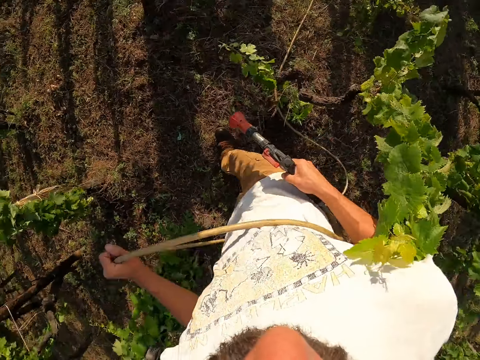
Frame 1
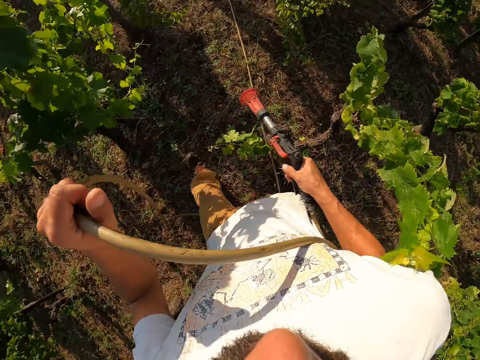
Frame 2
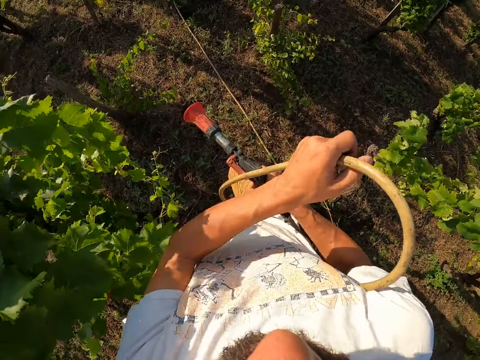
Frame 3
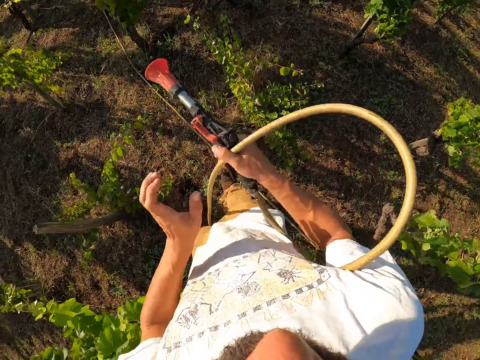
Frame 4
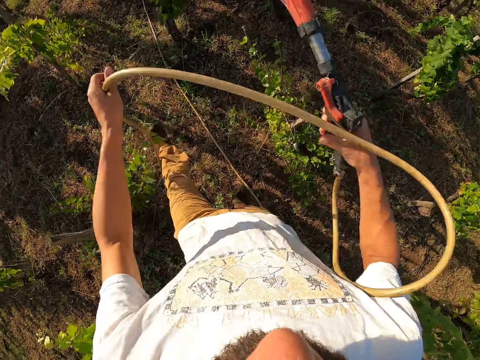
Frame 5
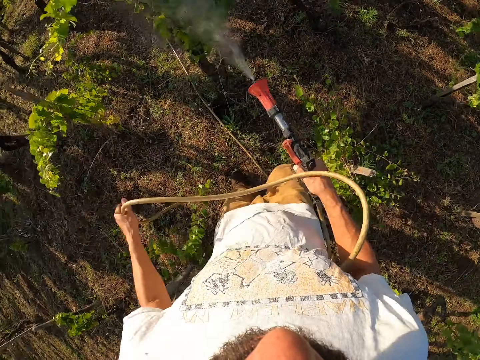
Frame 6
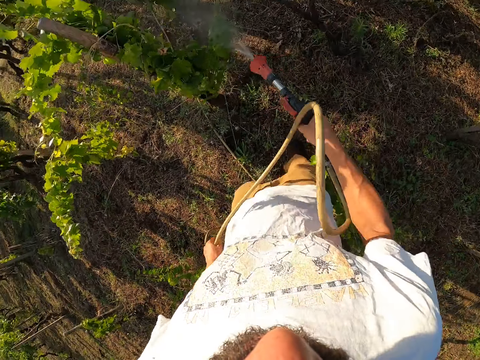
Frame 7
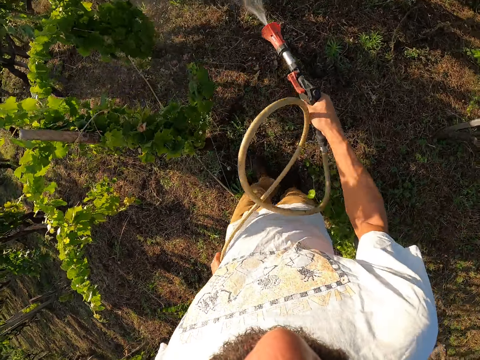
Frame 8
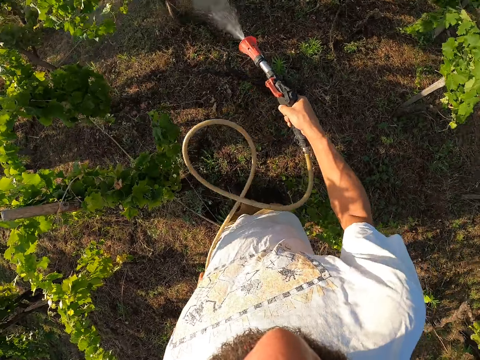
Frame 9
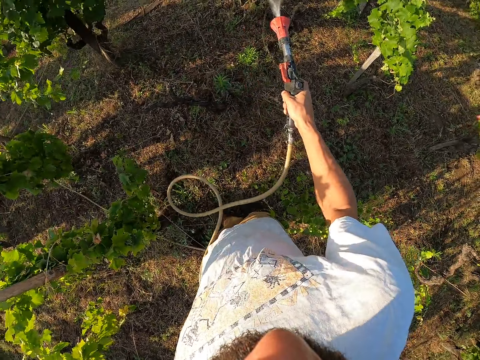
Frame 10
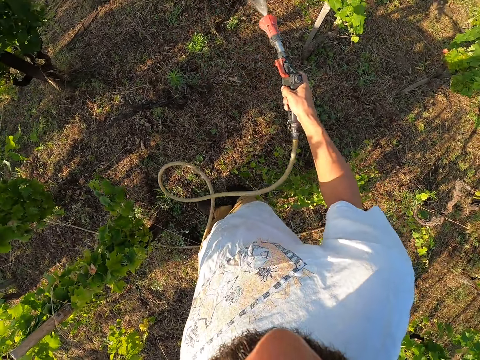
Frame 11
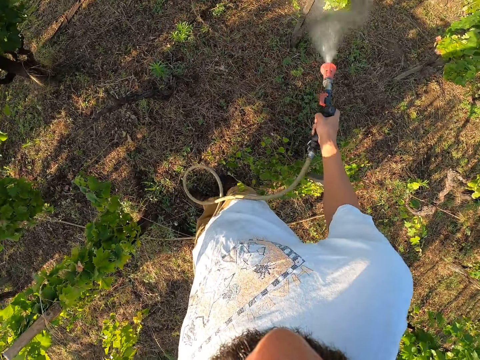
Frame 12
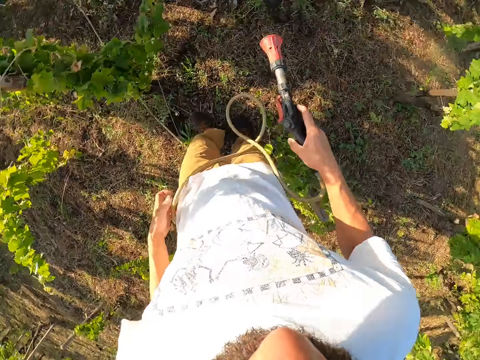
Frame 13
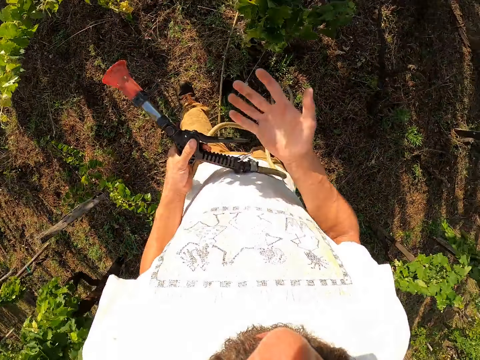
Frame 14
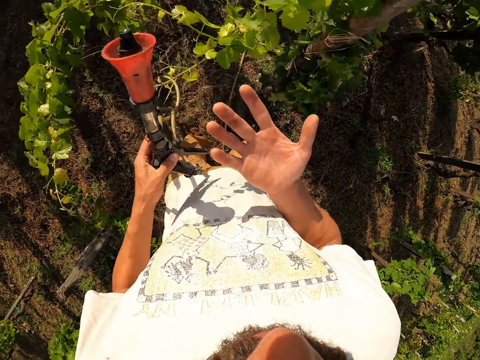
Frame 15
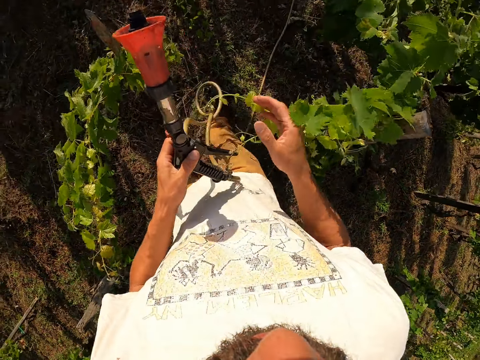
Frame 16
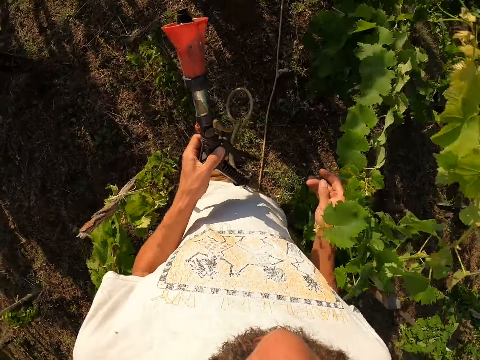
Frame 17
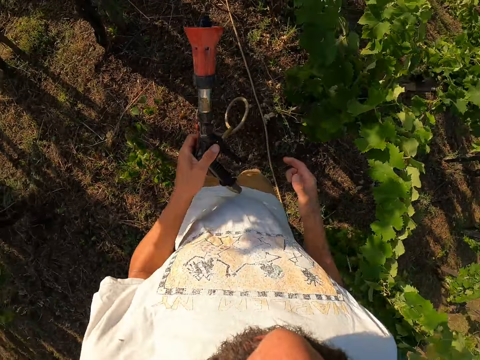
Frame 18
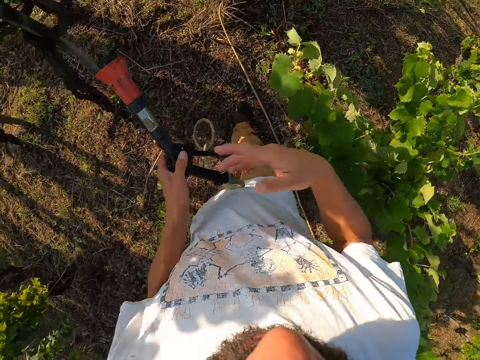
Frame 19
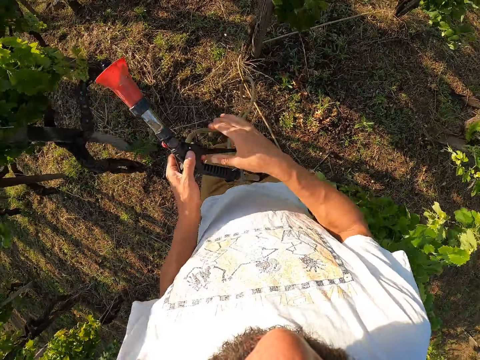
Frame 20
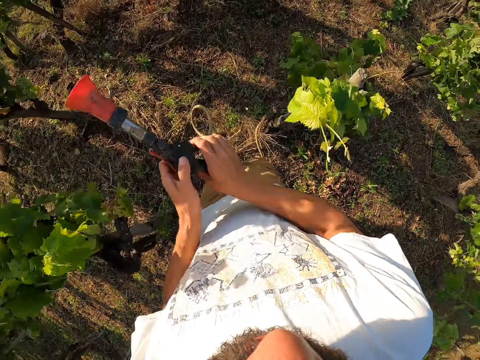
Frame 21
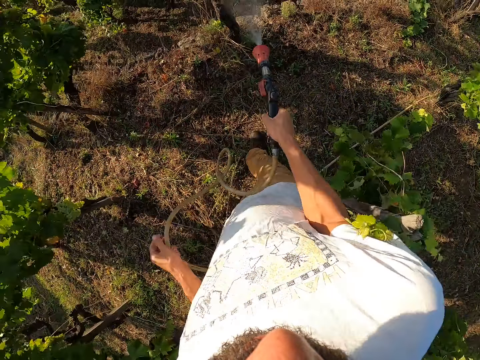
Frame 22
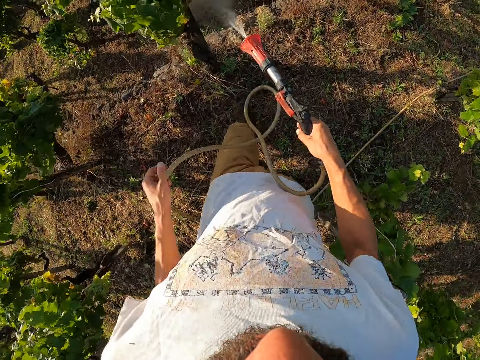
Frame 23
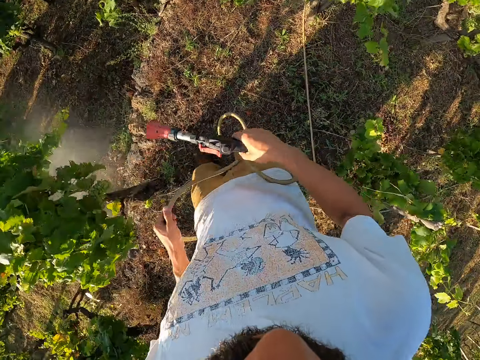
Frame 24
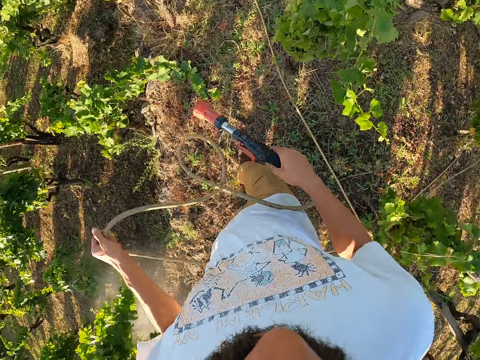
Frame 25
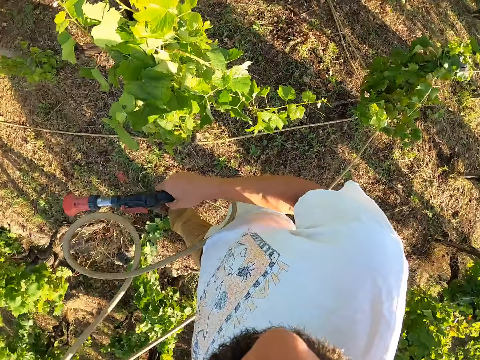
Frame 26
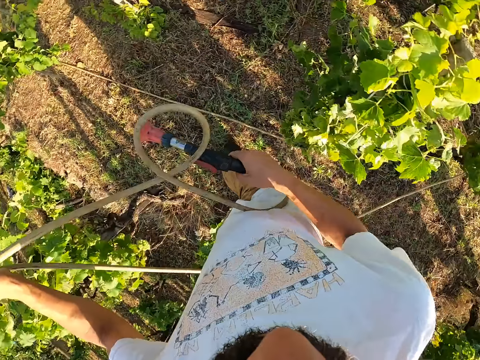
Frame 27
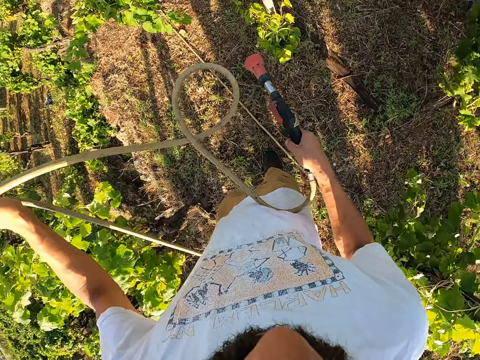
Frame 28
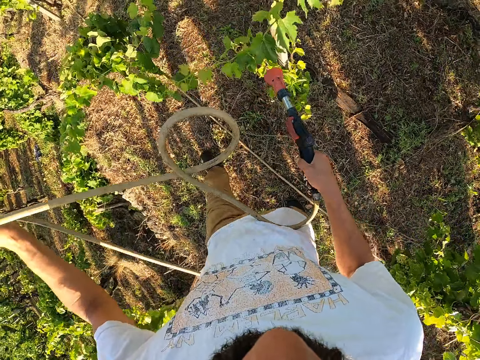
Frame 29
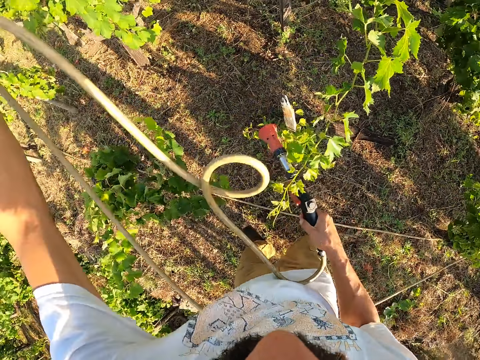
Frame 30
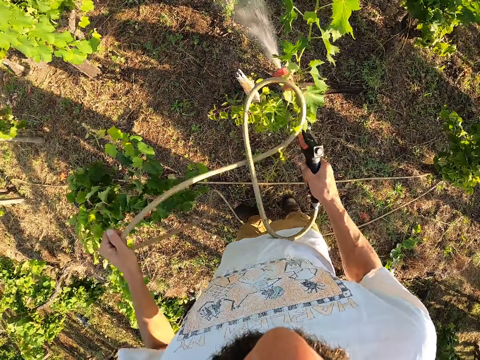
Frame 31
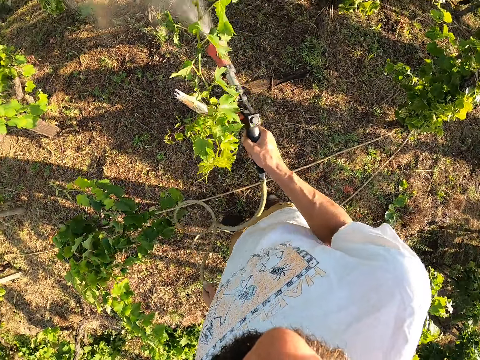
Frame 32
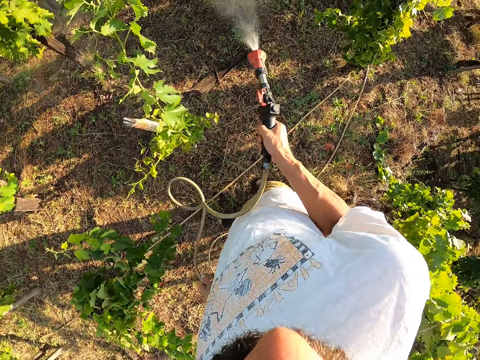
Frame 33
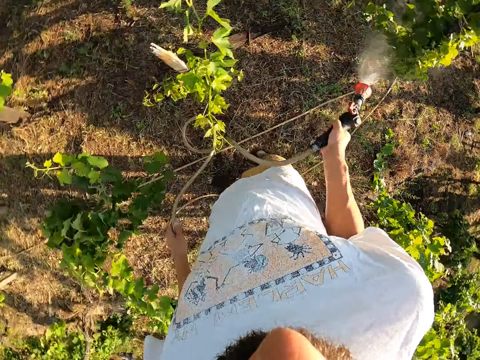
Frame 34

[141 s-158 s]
The camera wearer switches off the water spray gun and walks. He adjusts the water hose with his left hand. He pulls the hose pipe. He switches on the water spray gun and waters the trees using the water spray gun. He switches off the water spray gun. He transfers the water spray gun from his right hand to his left hand. He looks at his right hand. He walks. He shakes his hand. He flexes his right hand. He transfers the water spray gun from his left hand to his right hand. He switches on the water spray gun and waters the trees using the water spray gun. He switches off the water spray gun. He adjusts the water hose. He moves forward. He switches on the water spray gun and waters the trees using the water spray gun.

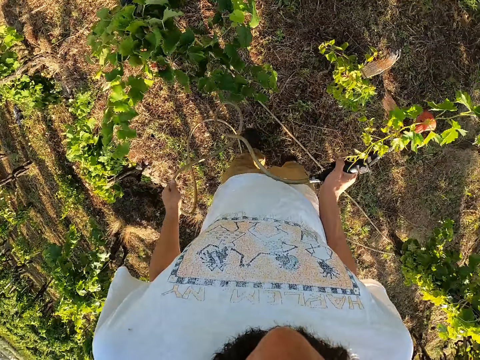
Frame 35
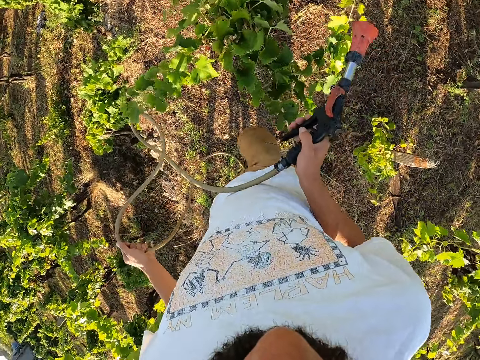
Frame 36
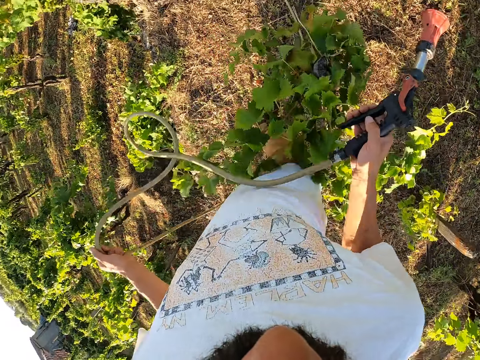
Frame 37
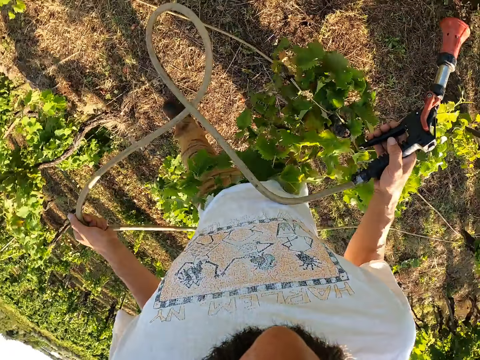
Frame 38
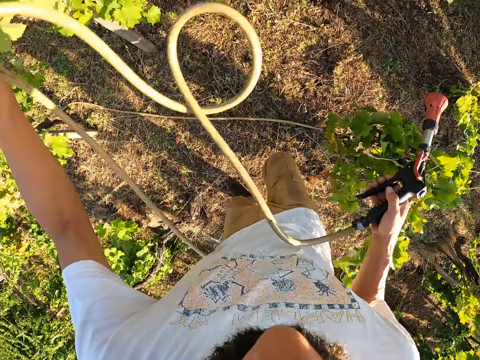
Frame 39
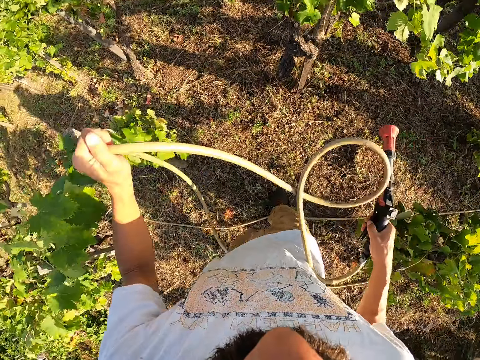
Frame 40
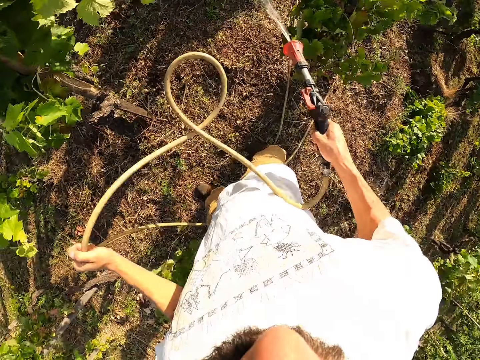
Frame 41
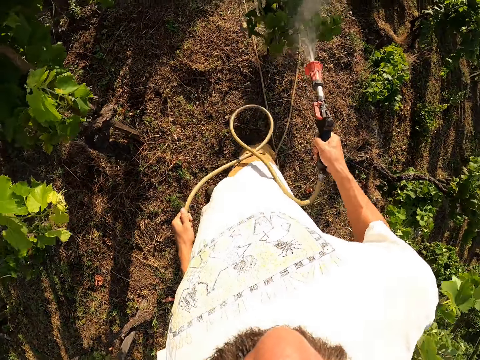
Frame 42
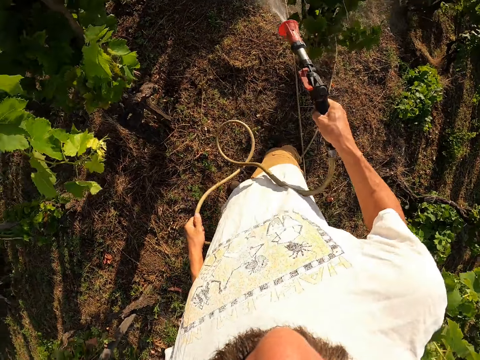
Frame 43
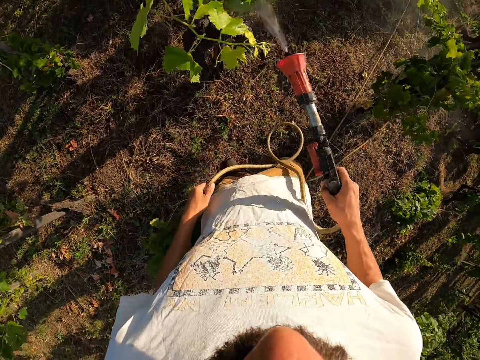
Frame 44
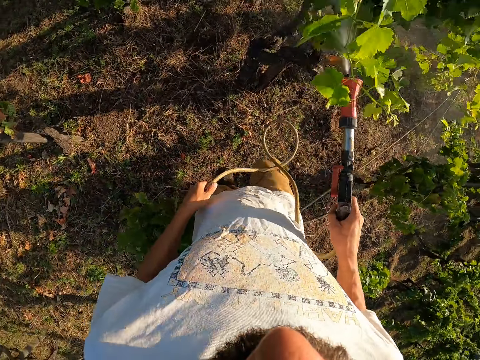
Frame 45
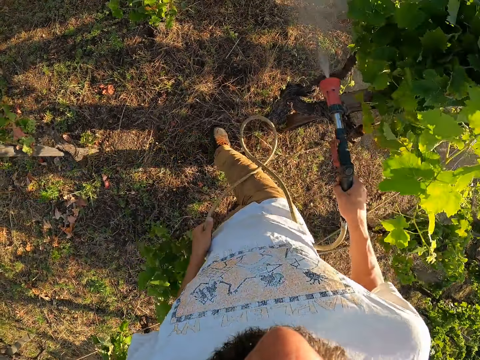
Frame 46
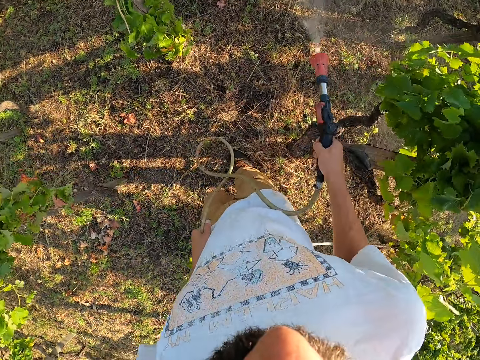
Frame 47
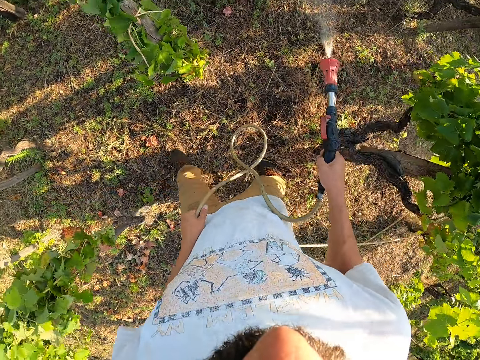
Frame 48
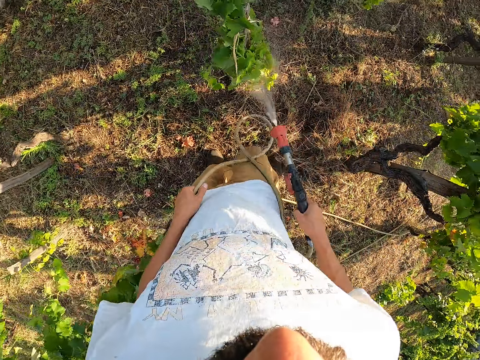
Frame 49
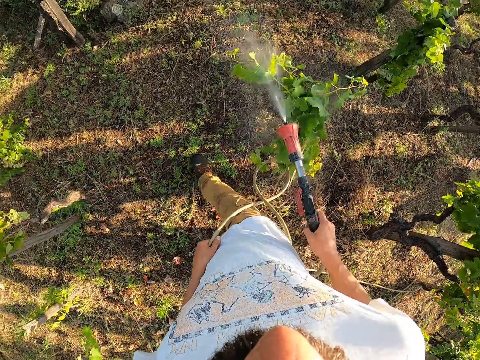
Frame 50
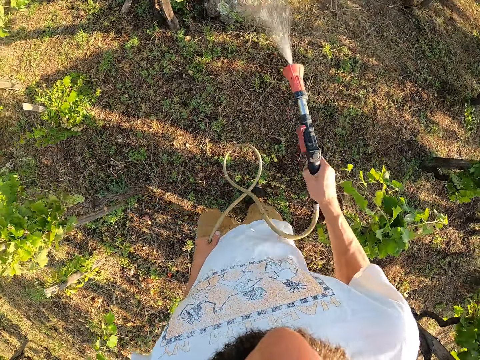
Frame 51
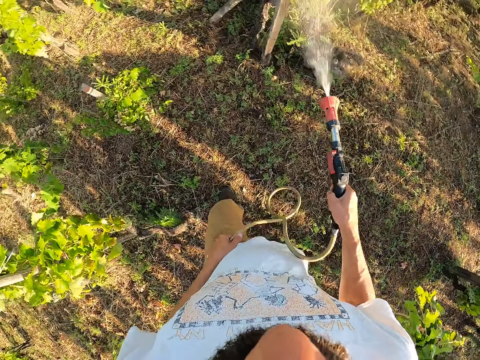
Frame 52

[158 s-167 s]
The camera wearer switches off the water spray gun and walks. They adjust the water hose. They switch on the water spray gun and water the trees using the water spray gun.
